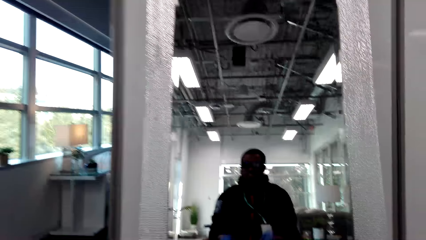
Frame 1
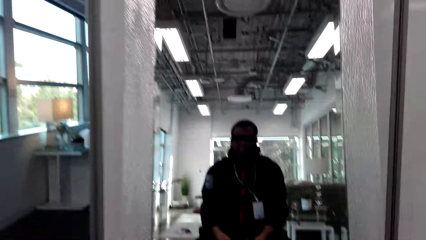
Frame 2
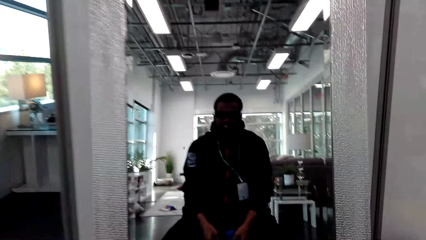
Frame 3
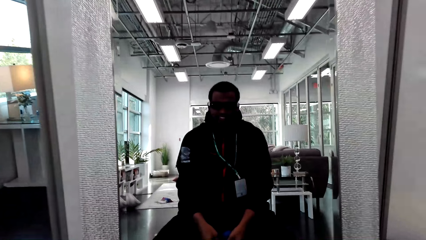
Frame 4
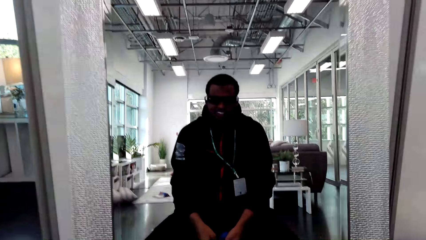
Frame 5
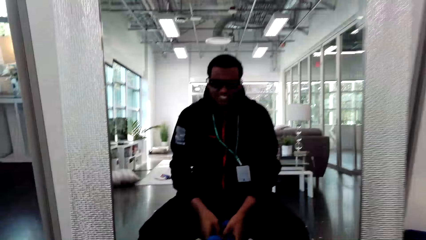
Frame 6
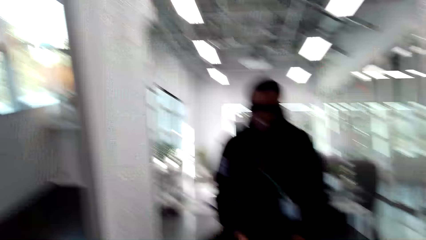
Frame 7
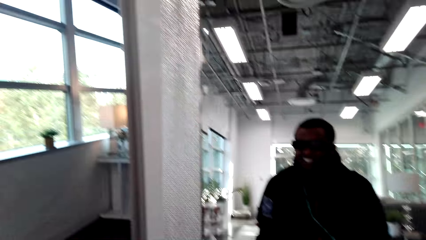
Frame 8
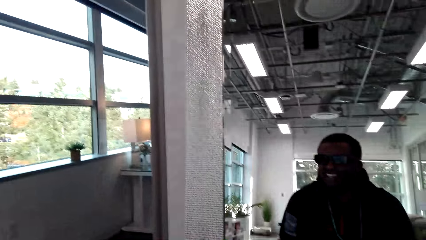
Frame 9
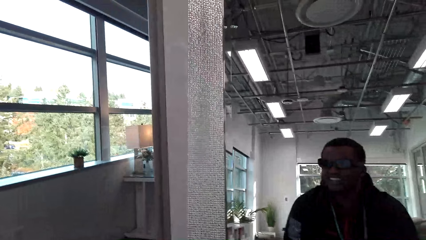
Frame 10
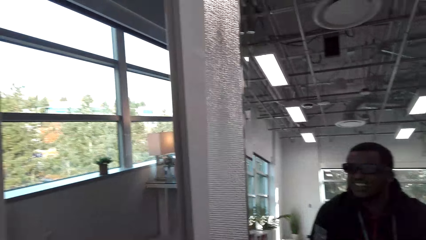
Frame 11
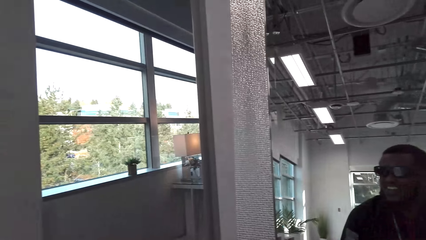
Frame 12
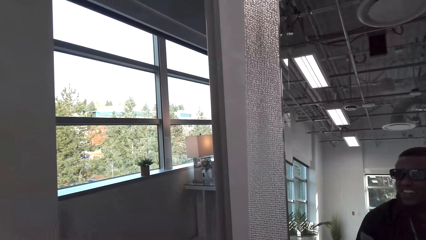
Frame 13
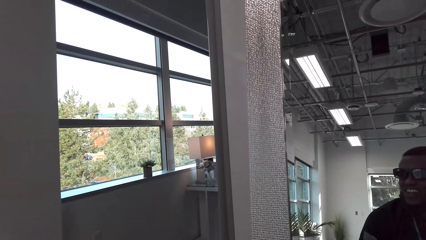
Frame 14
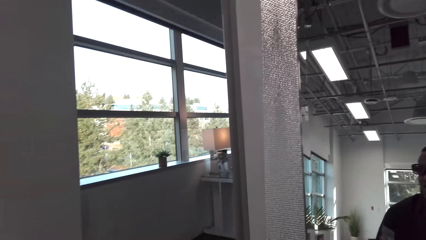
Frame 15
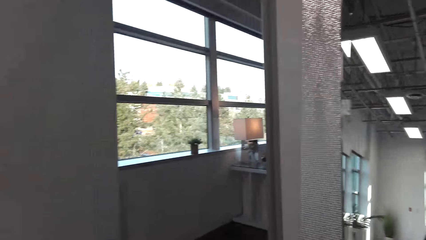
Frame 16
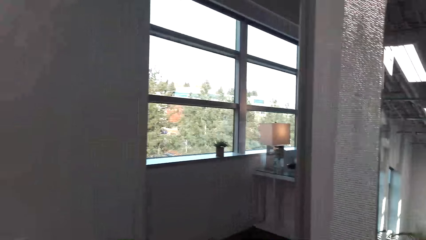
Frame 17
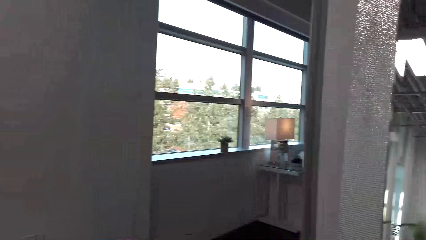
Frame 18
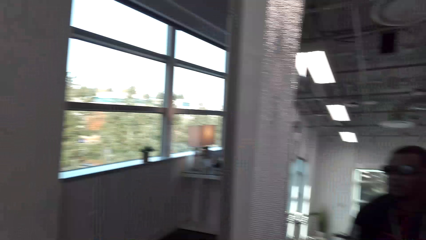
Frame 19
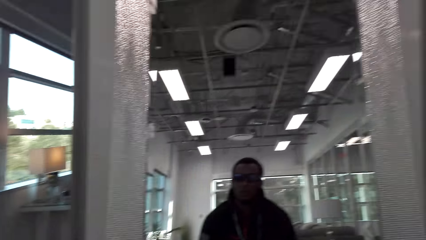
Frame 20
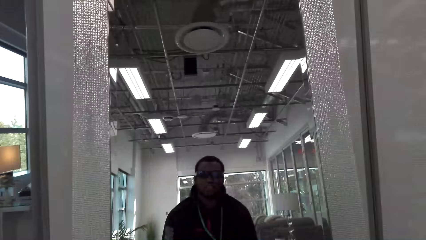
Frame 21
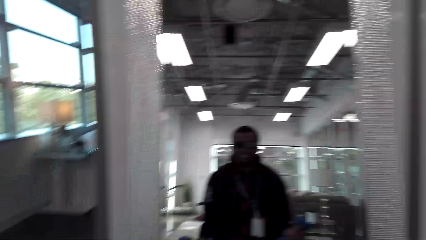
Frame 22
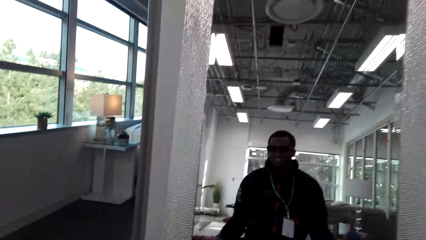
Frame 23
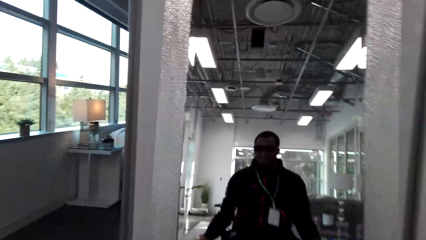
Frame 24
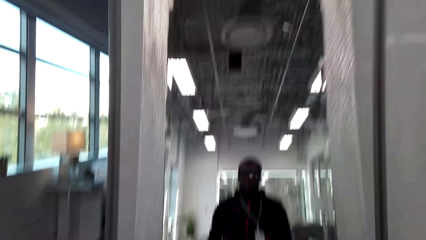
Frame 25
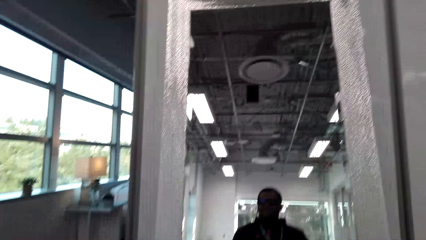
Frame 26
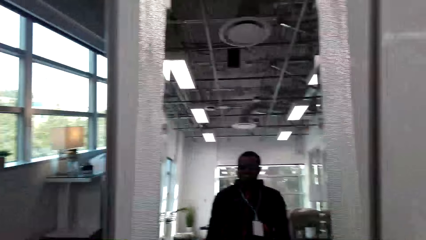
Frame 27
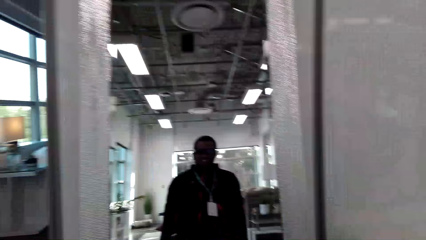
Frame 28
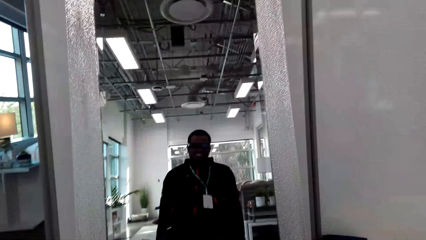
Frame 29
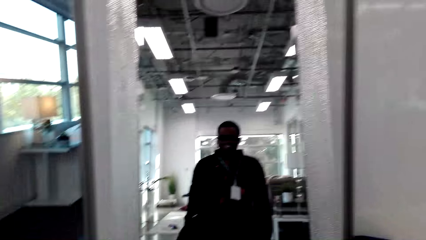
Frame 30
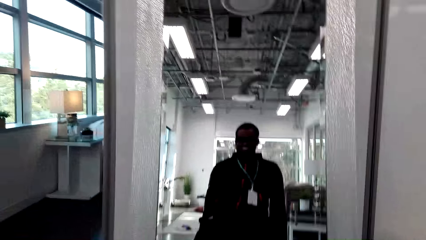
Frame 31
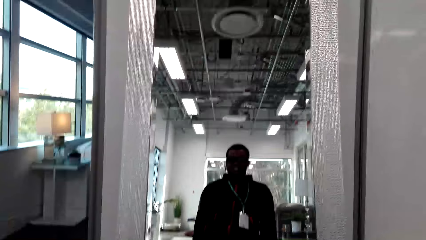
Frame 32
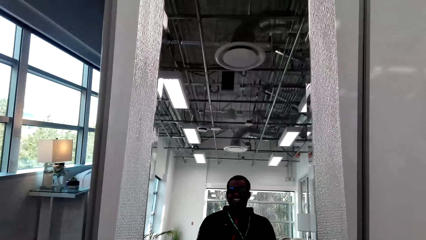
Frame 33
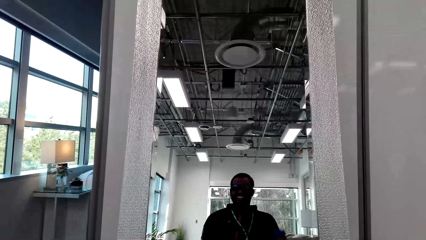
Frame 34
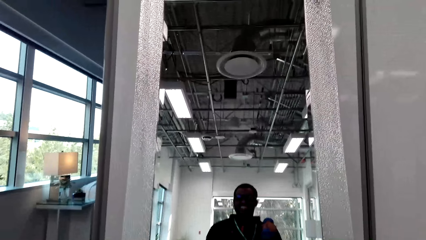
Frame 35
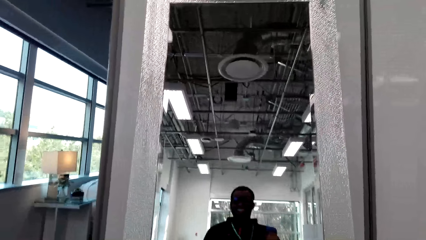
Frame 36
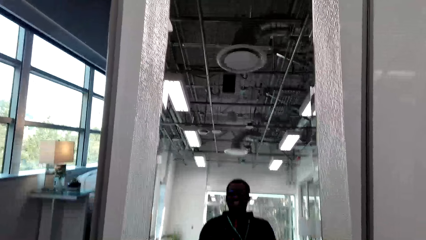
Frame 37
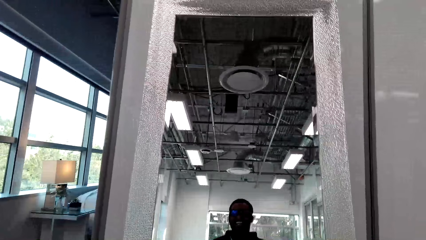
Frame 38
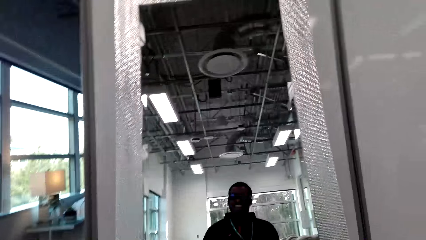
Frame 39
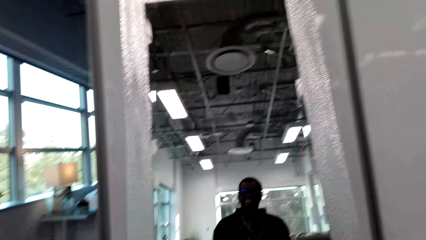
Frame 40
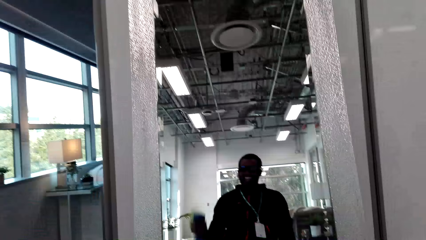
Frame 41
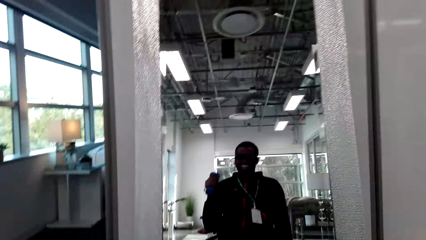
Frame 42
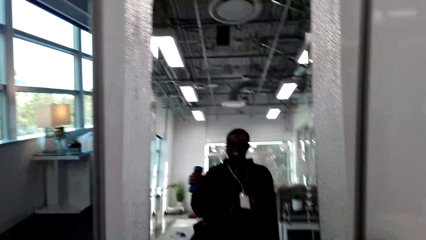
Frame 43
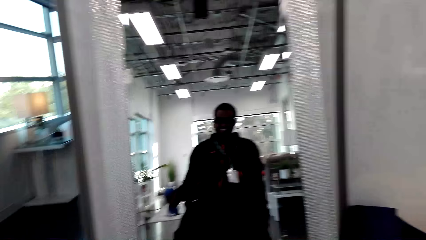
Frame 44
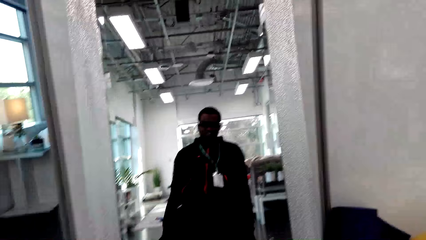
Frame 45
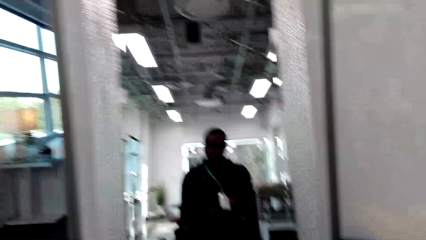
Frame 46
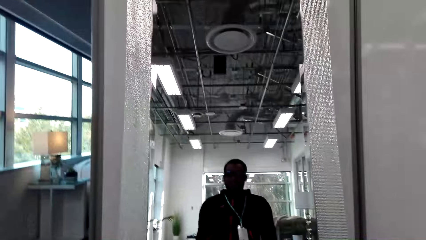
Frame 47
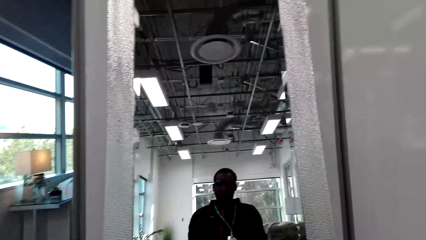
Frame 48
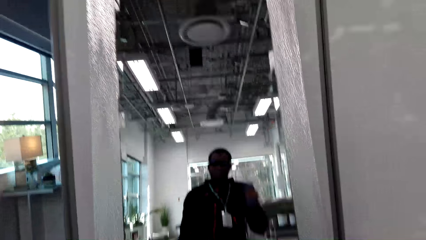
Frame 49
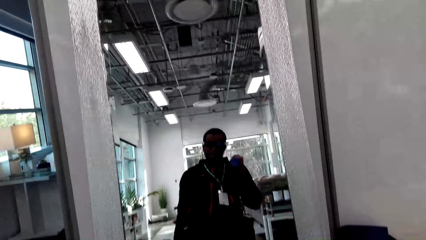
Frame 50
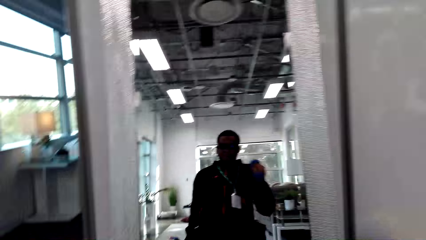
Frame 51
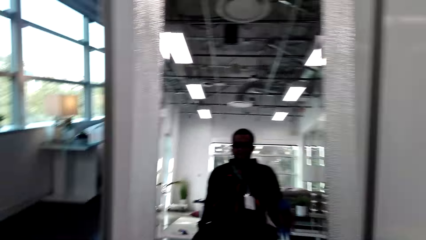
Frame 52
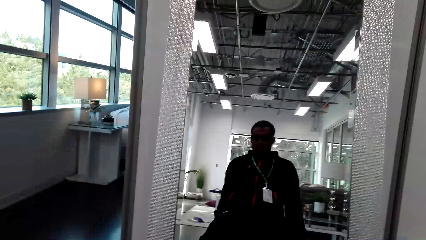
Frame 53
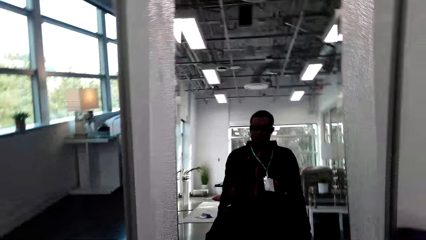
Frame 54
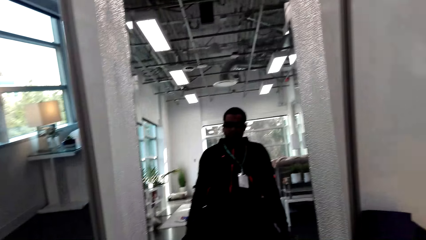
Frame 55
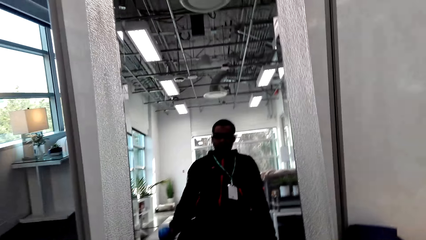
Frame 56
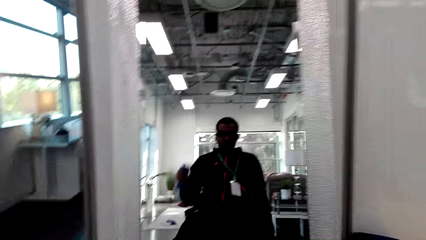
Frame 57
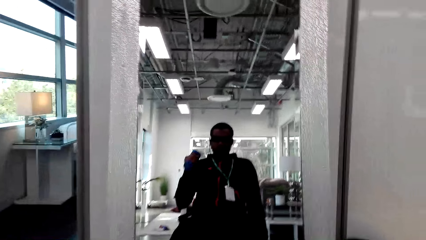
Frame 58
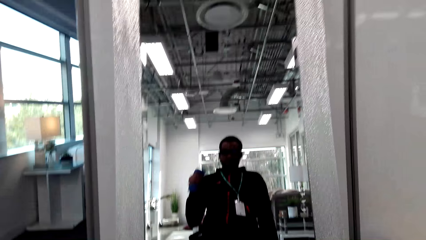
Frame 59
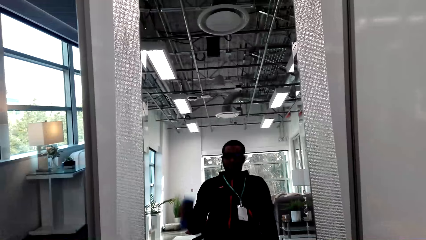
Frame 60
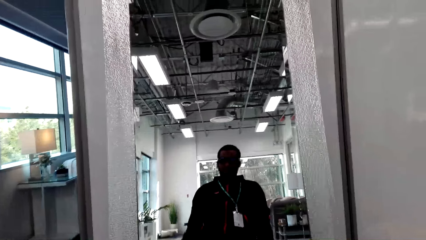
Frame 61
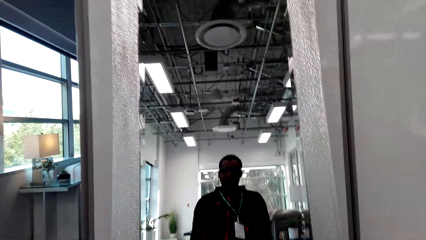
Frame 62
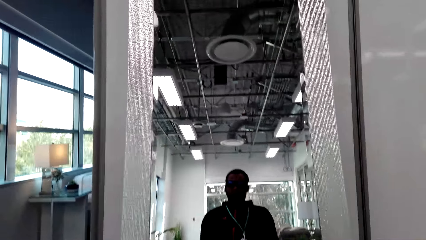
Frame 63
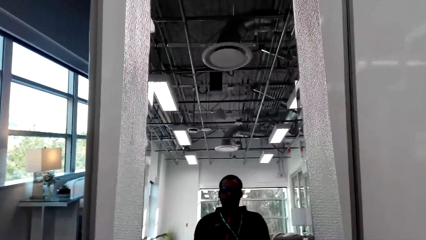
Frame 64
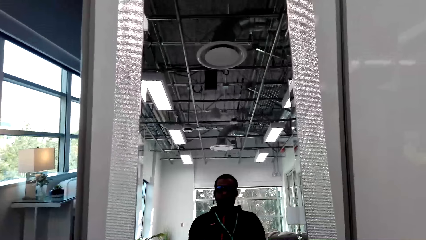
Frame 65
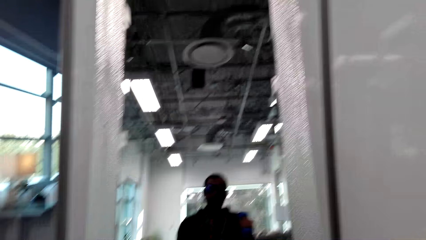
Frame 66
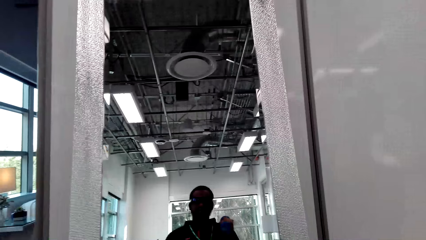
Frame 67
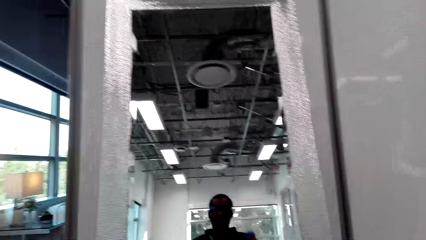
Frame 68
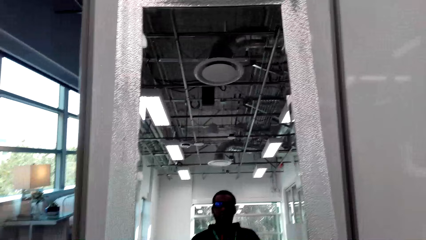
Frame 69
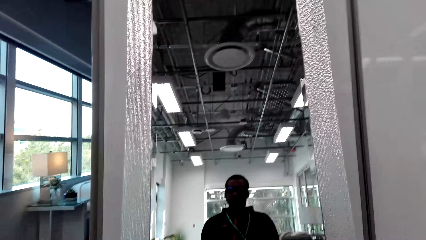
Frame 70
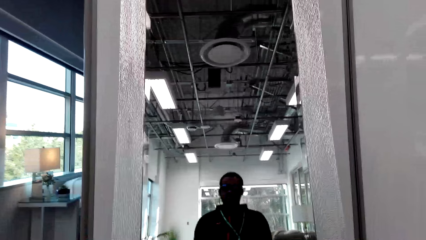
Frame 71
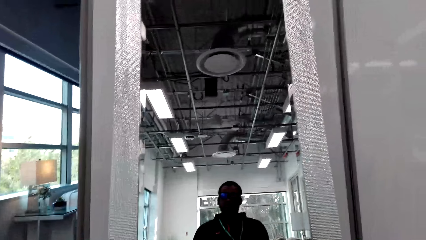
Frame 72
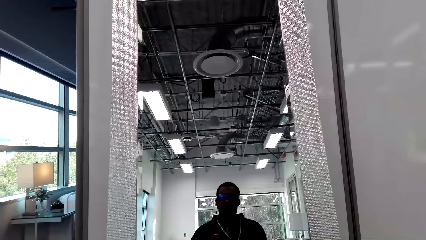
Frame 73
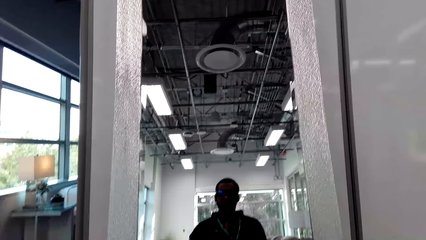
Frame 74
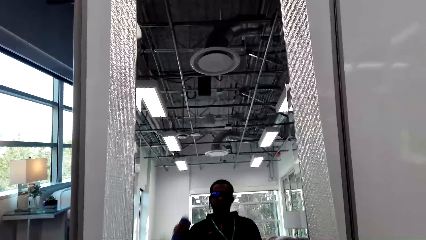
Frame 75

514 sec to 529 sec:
The camera wearer looks around. They work out using the dumbbell set.
